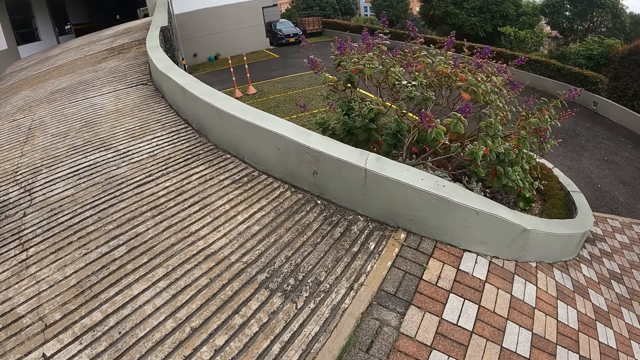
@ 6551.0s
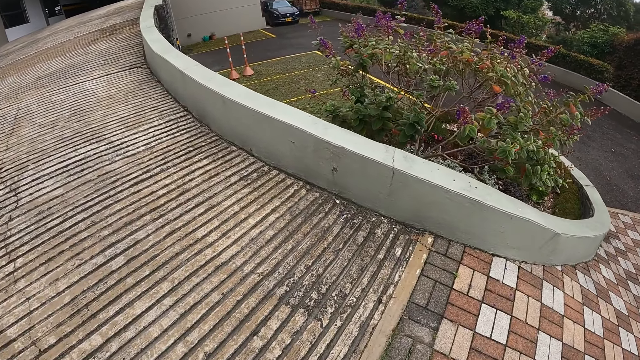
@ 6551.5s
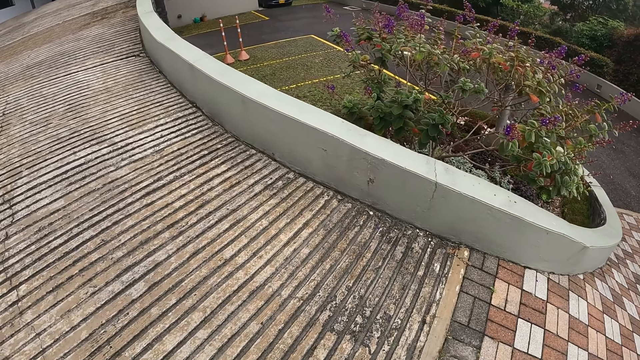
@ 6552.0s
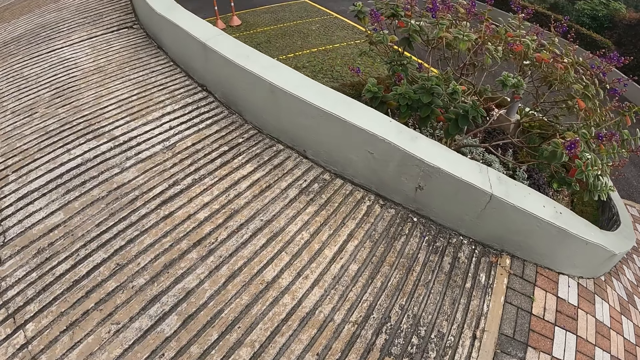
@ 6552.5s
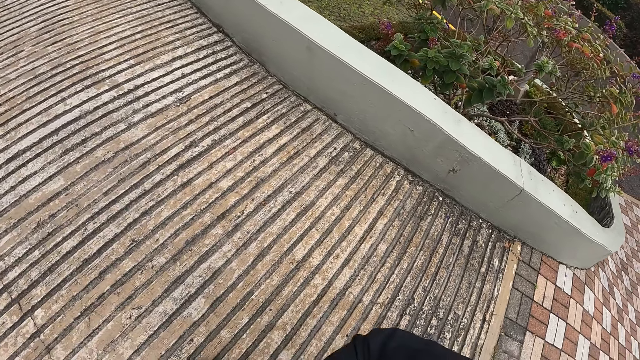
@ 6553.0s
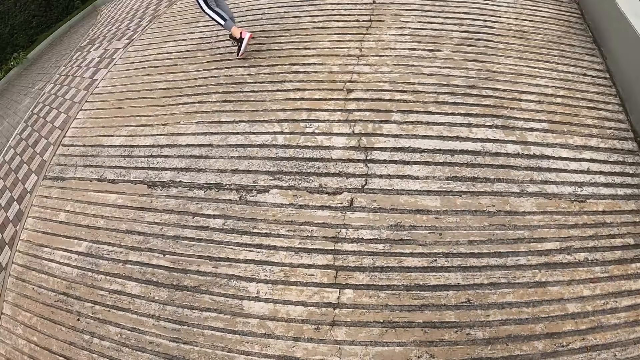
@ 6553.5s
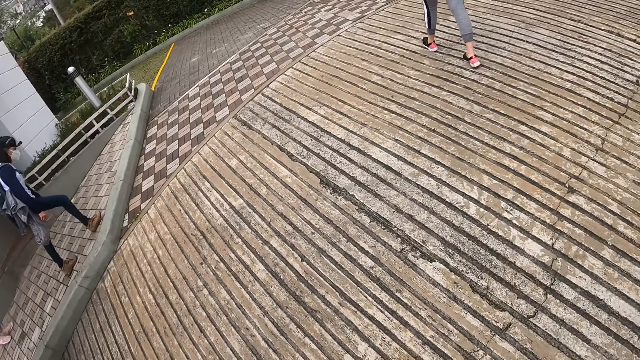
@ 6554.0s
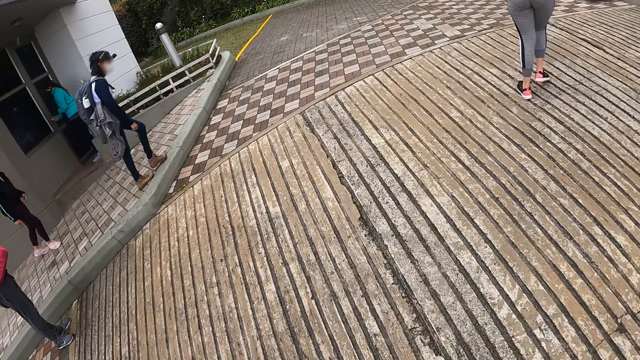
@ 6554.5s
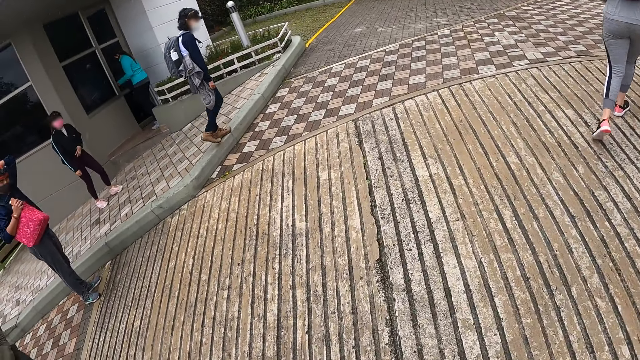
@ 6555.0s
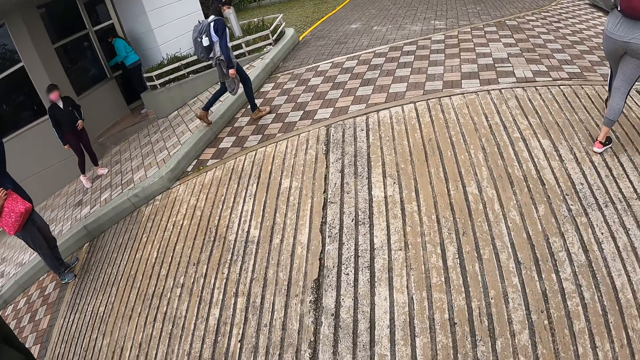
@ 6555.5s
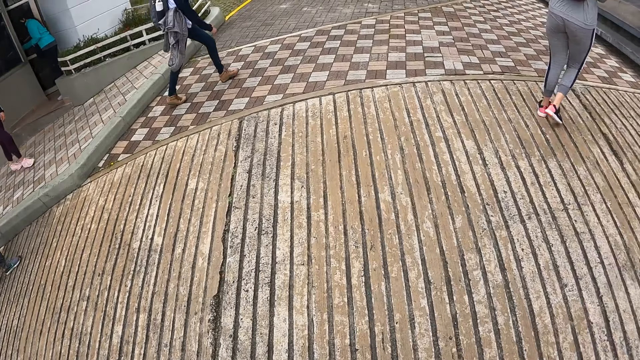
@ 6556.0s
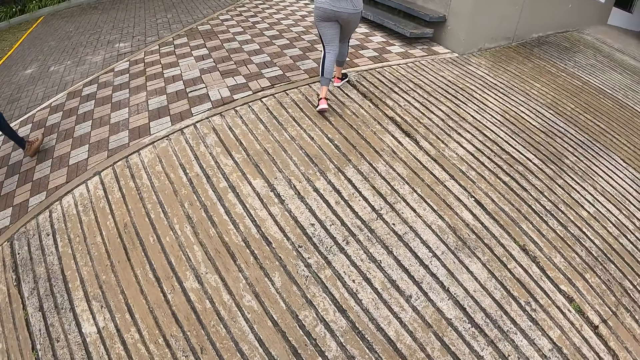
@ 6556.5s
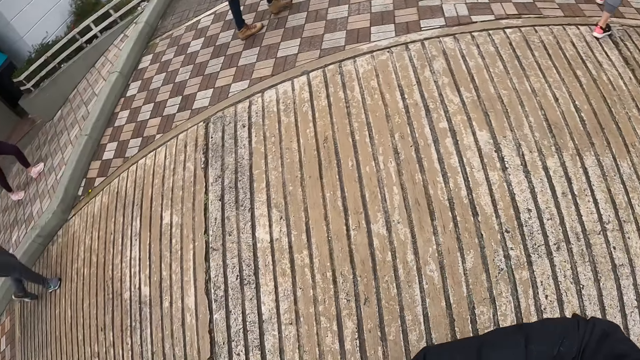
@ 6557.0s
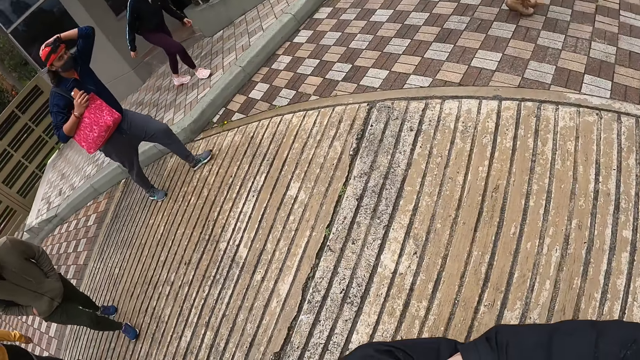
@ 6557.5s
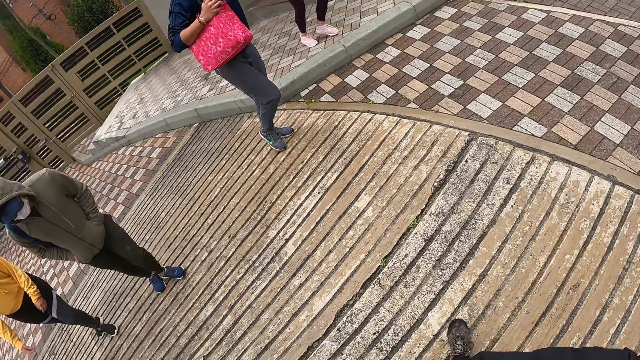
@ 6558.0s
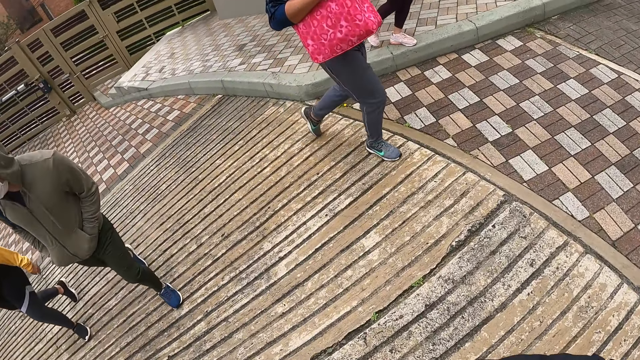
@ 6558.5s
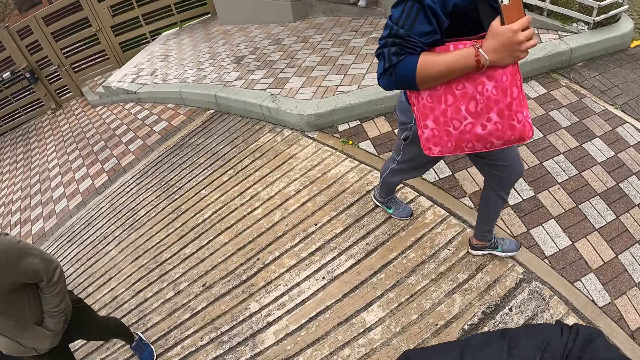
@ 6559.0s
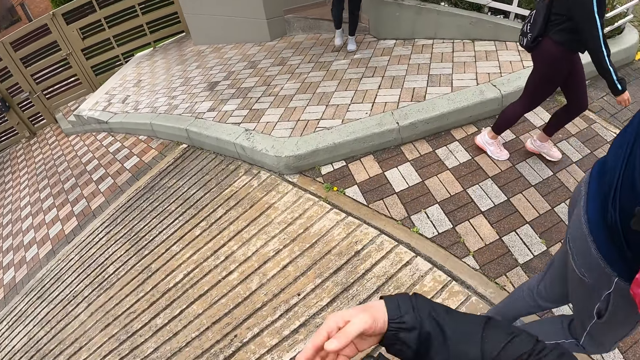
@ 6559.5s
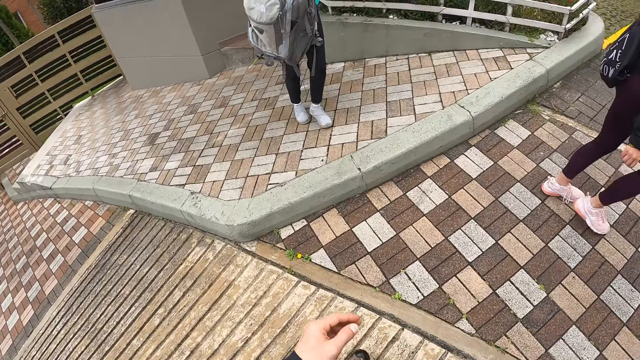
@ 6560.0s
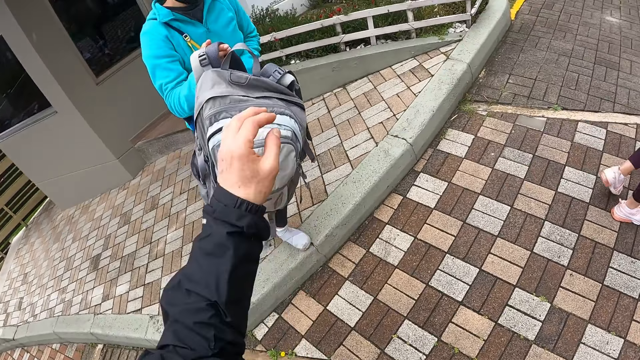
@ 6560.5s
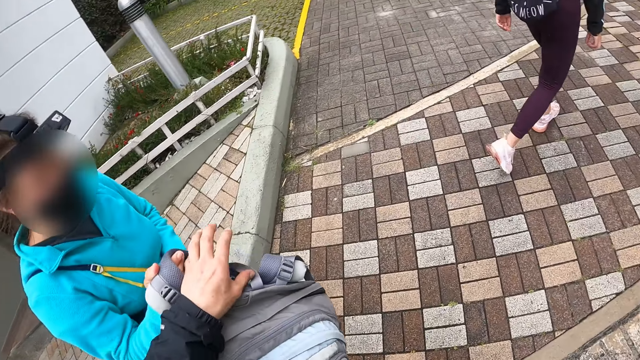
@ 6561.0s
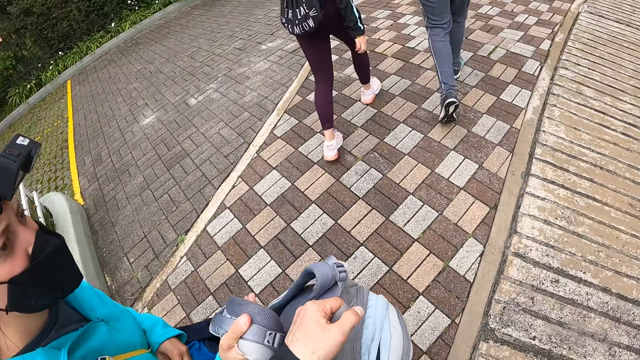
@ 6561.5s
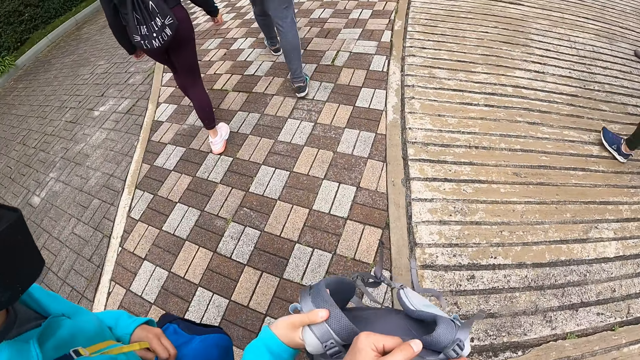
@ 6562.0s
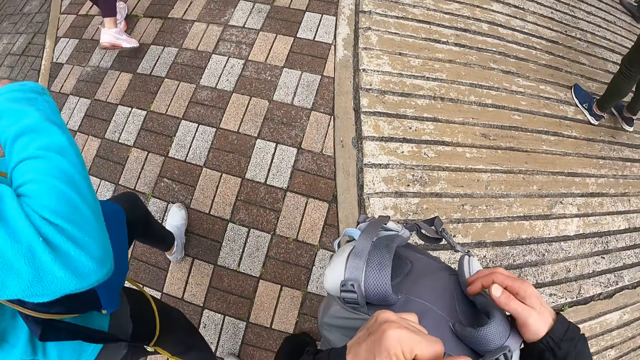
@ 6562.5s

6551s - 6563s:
The camera wearer walks along the compound. He turns around the compound. The woman walks toward the camera wearer. The camera wearer grabs a backpack from the woman with his left hand.

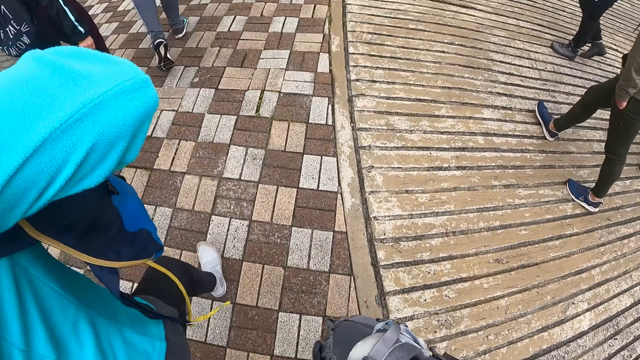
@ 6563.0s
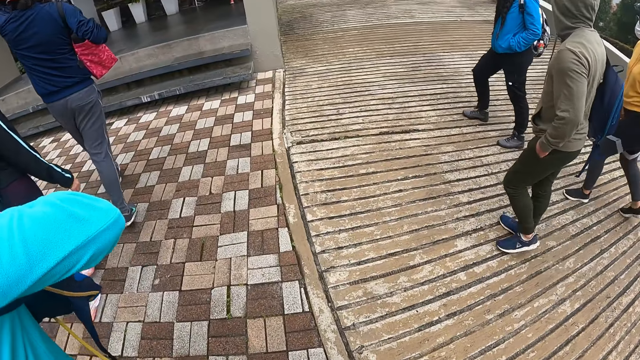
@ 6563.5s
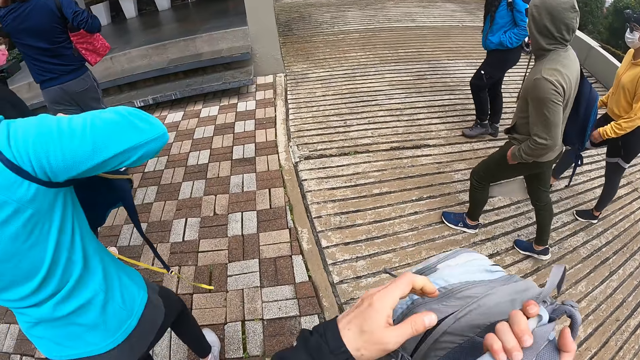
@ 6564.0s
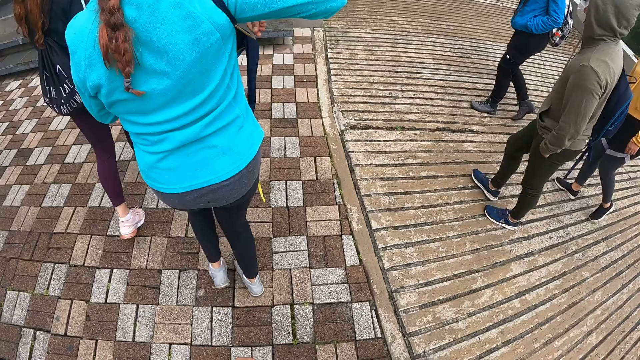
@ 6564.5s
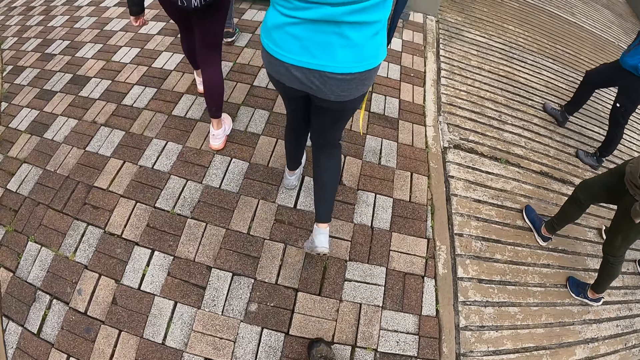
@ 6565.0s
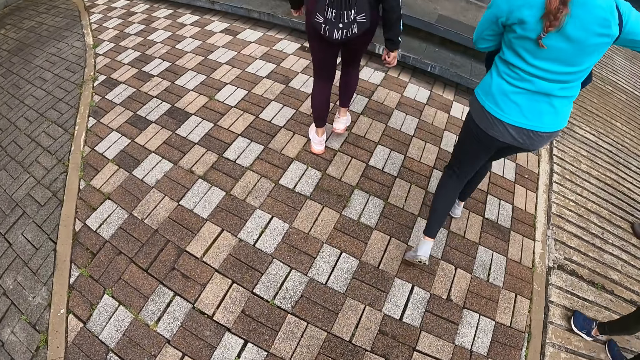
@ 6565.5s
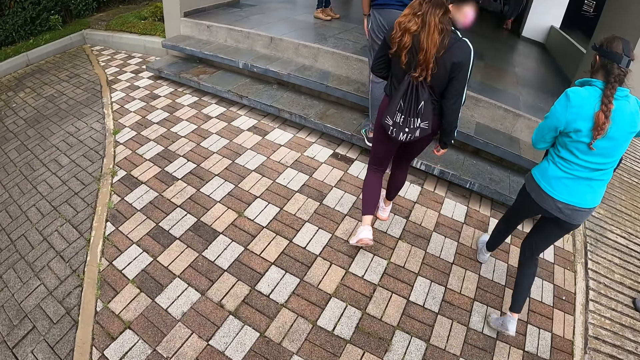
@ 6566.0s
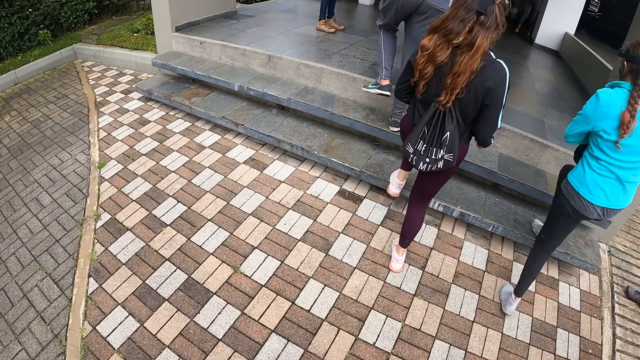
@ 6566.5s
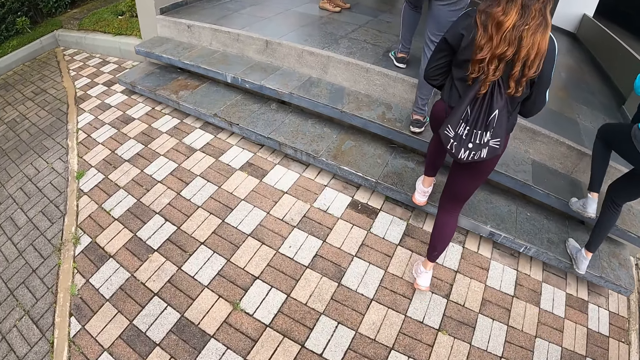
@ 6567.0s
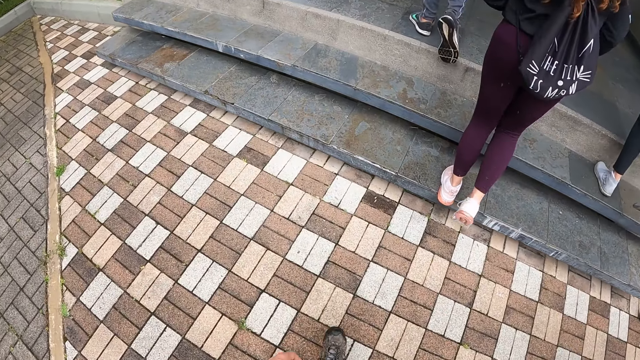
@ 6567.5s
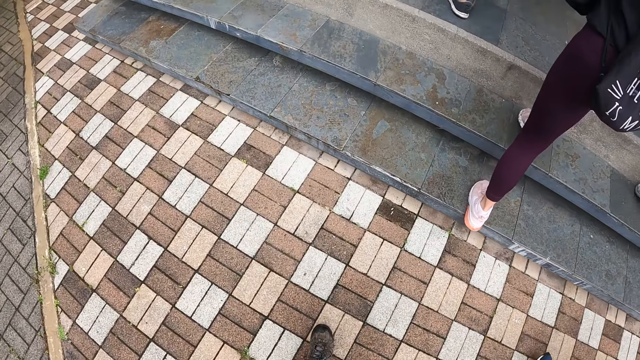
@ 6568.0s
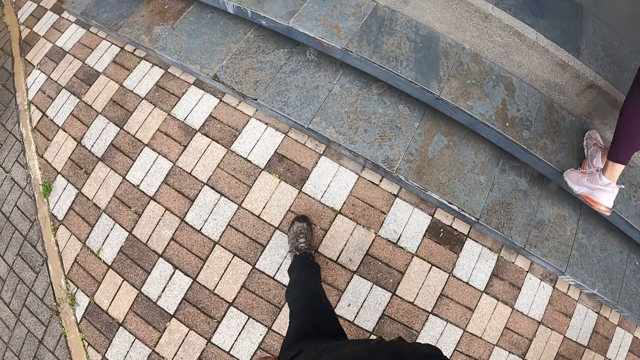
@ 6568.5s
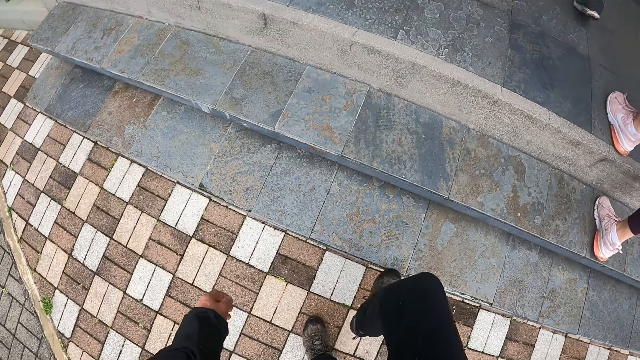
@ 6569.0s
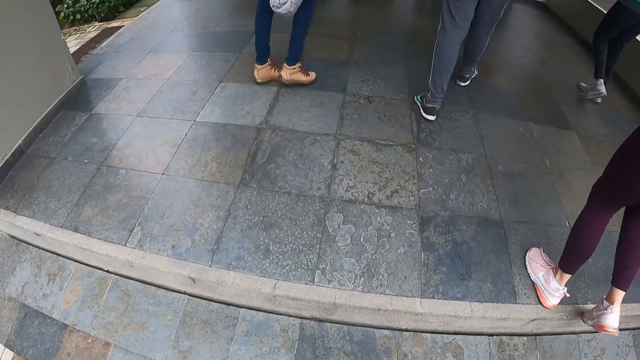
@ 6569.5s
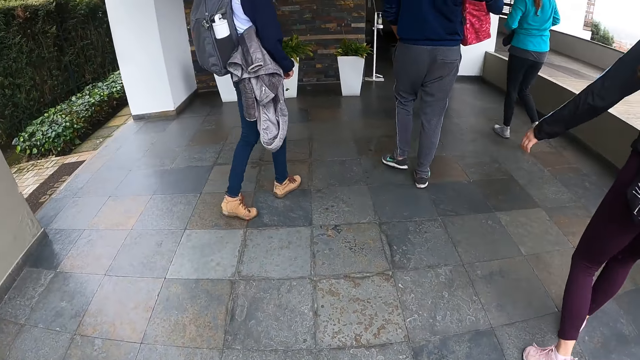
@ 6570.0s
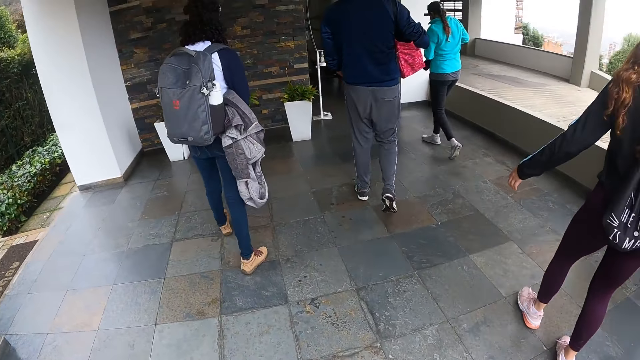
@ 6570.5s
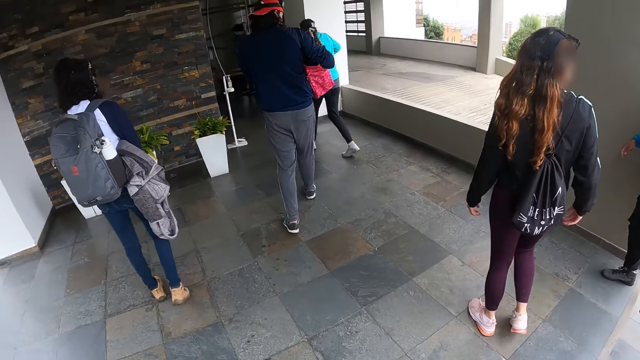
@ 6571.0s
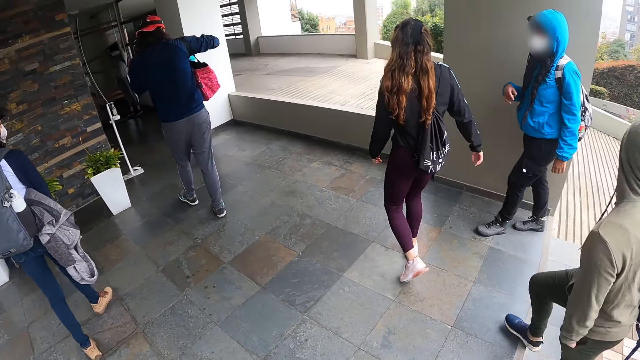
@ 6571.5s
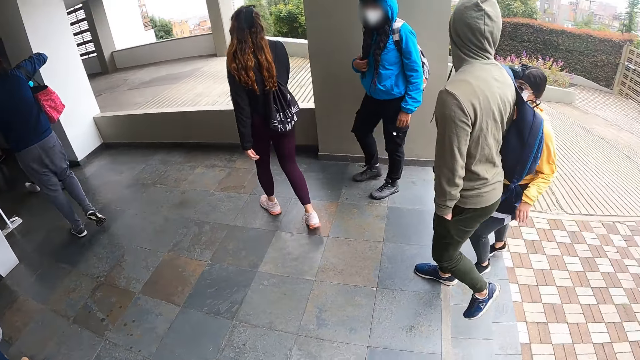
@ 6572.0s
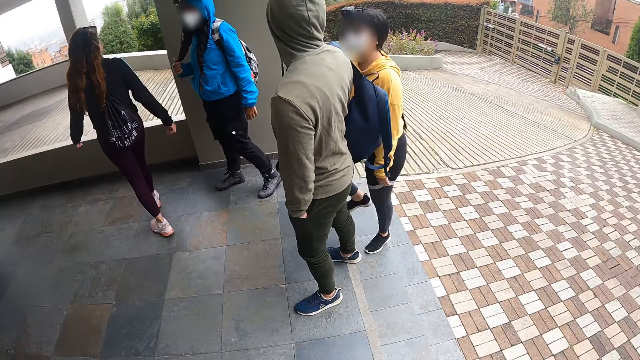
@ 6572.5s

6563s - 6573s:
The camera wearer walks along the compound and carries the backpack bag. The woman climbs the stairs in front of a building with the camera wearer and the group of people. The camera wearer walks towards the house.
